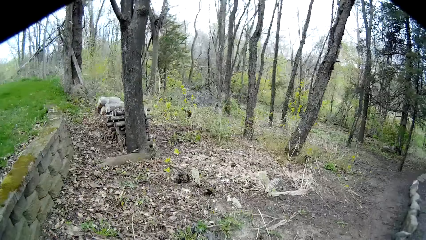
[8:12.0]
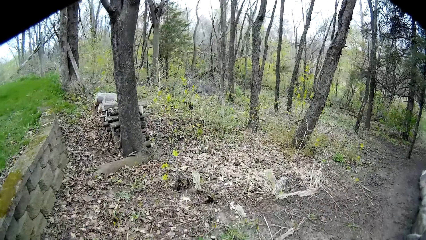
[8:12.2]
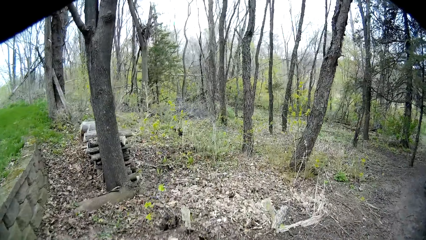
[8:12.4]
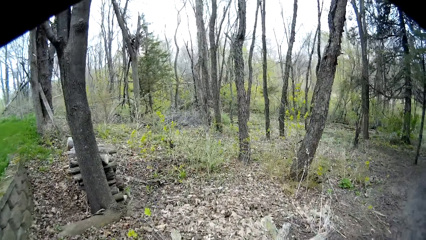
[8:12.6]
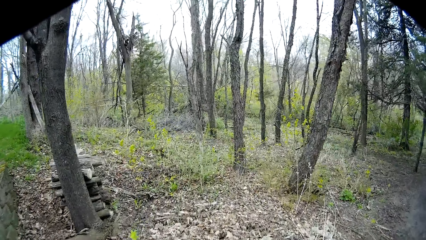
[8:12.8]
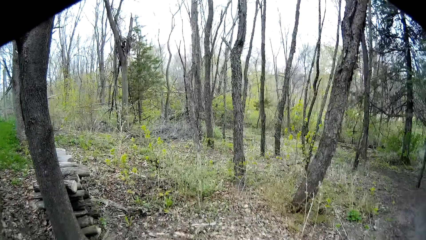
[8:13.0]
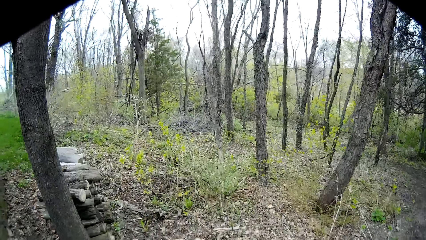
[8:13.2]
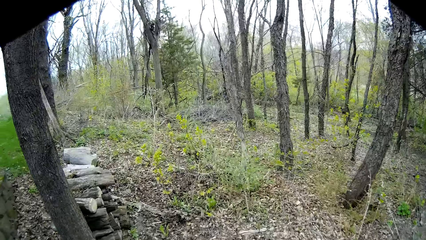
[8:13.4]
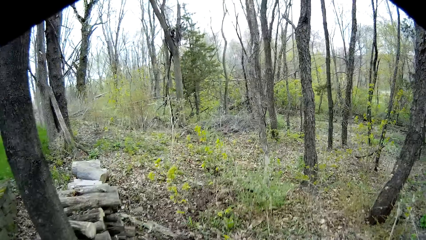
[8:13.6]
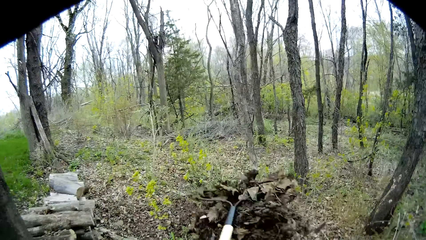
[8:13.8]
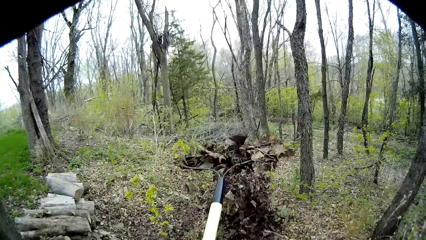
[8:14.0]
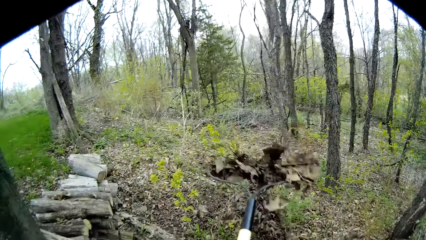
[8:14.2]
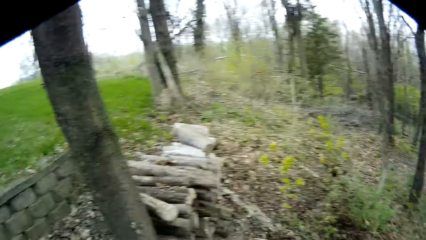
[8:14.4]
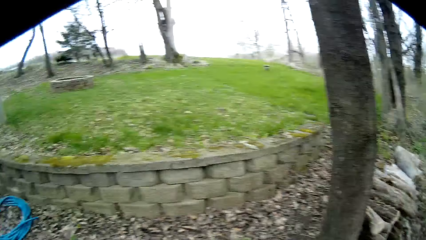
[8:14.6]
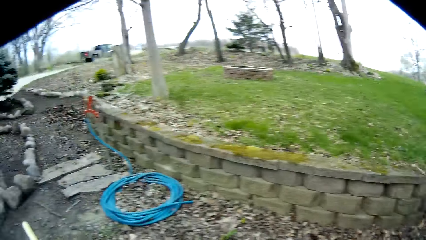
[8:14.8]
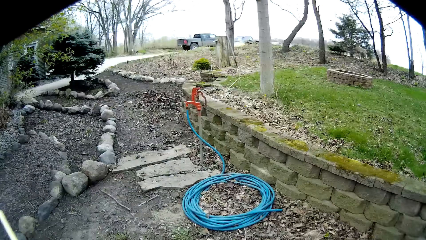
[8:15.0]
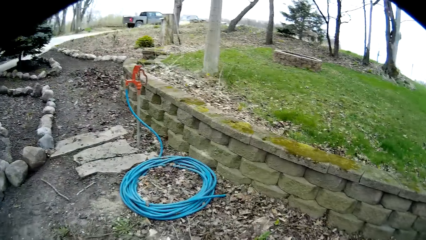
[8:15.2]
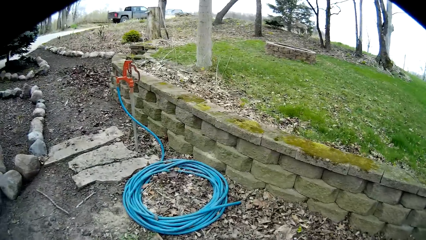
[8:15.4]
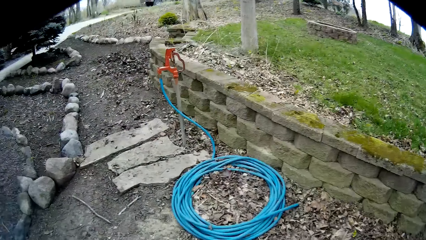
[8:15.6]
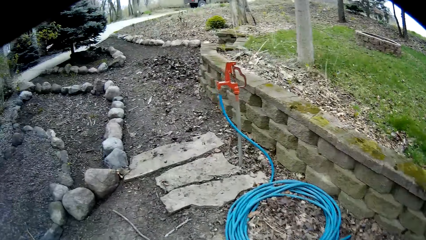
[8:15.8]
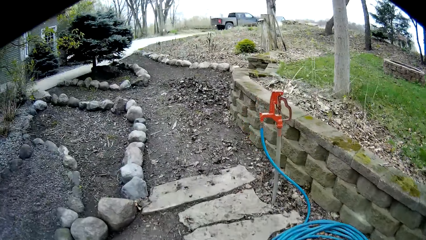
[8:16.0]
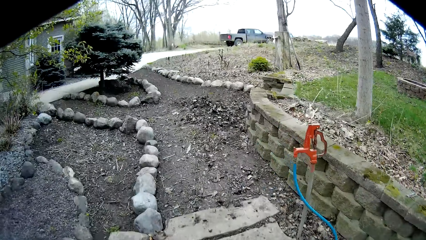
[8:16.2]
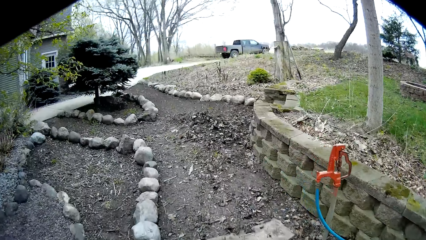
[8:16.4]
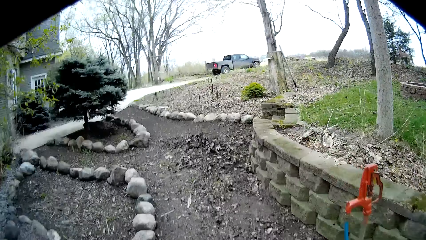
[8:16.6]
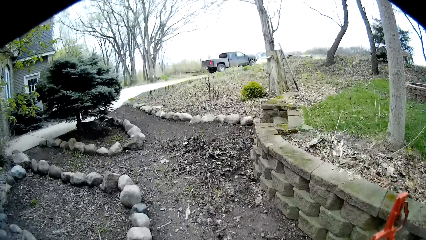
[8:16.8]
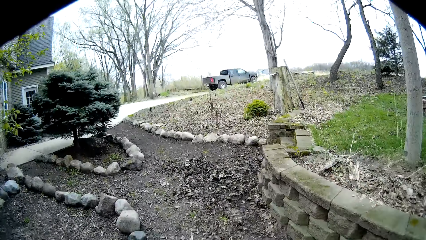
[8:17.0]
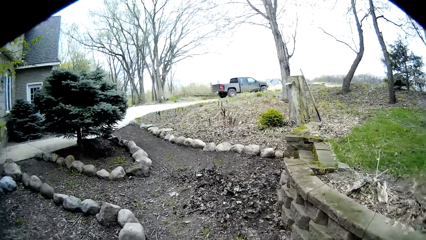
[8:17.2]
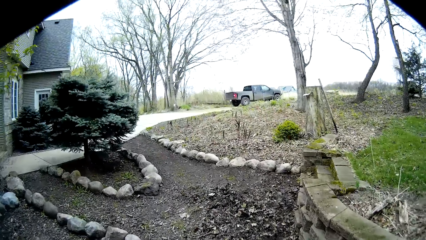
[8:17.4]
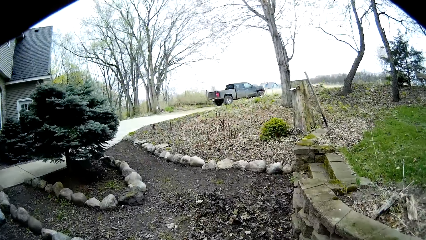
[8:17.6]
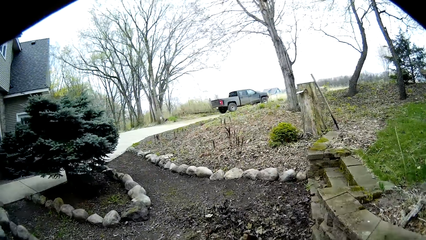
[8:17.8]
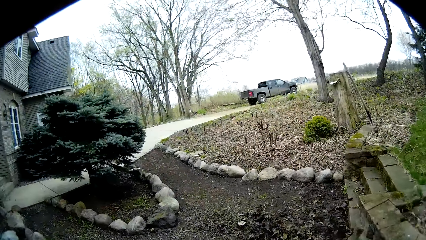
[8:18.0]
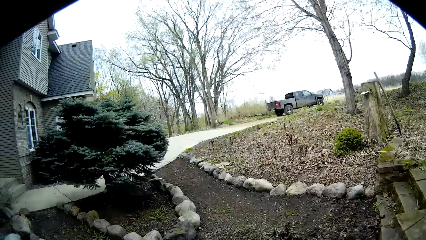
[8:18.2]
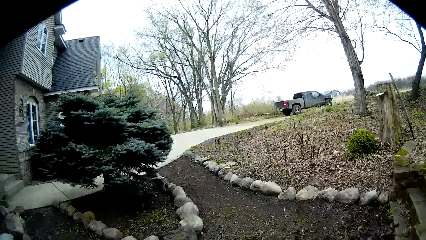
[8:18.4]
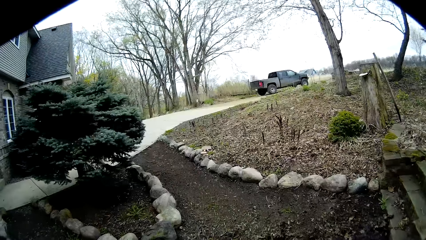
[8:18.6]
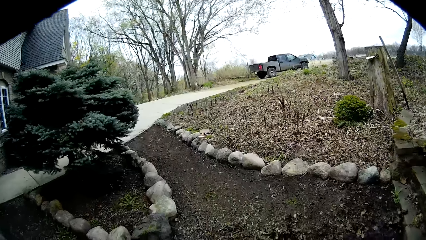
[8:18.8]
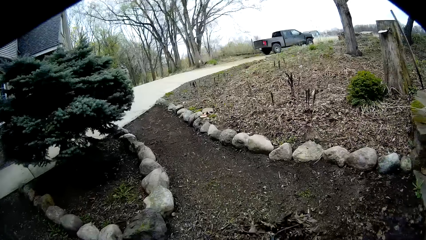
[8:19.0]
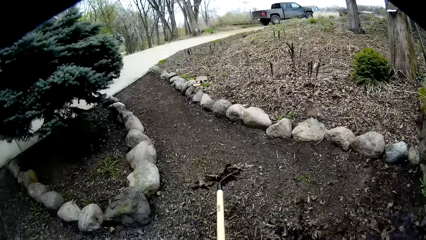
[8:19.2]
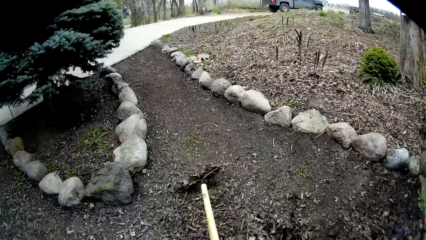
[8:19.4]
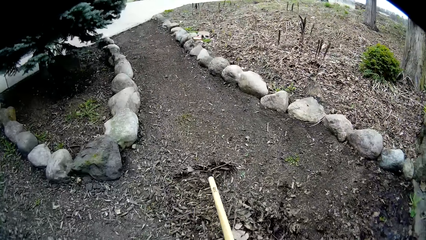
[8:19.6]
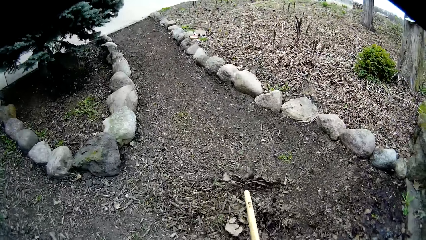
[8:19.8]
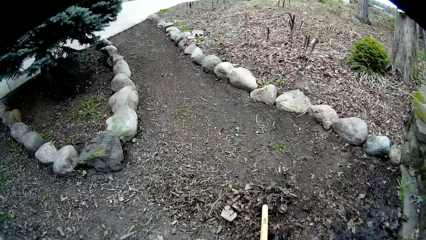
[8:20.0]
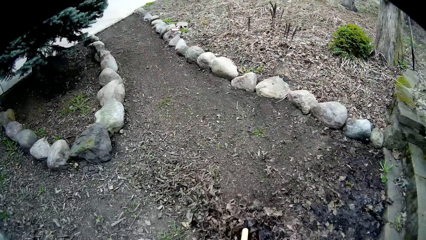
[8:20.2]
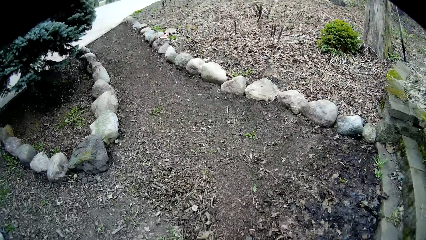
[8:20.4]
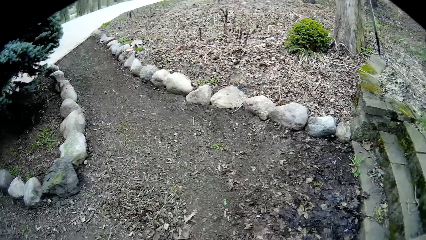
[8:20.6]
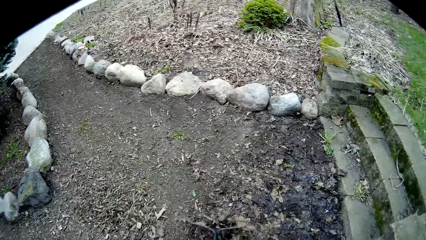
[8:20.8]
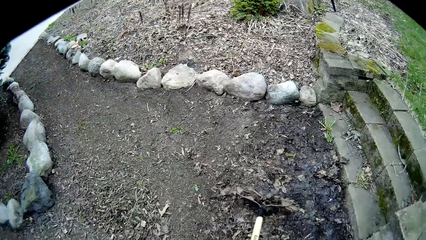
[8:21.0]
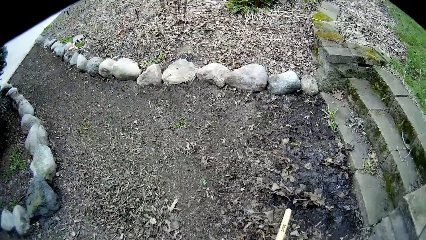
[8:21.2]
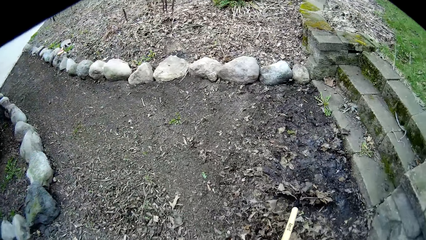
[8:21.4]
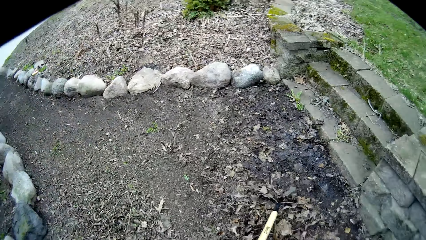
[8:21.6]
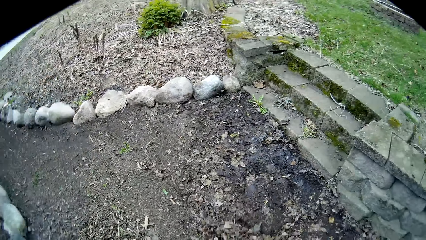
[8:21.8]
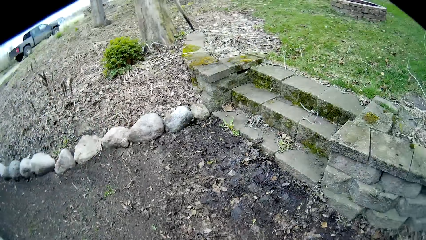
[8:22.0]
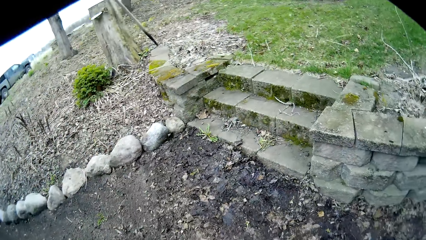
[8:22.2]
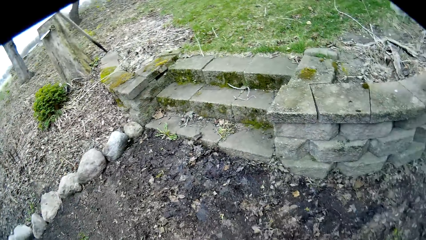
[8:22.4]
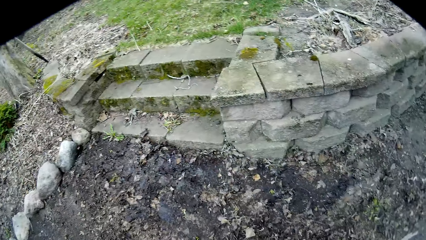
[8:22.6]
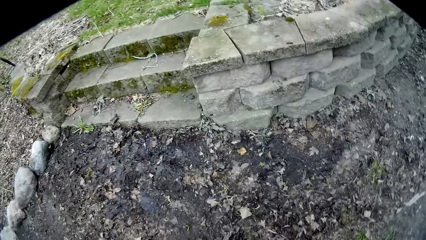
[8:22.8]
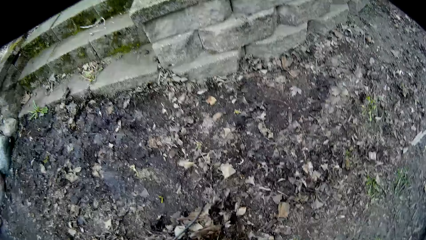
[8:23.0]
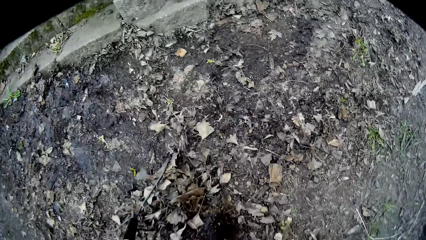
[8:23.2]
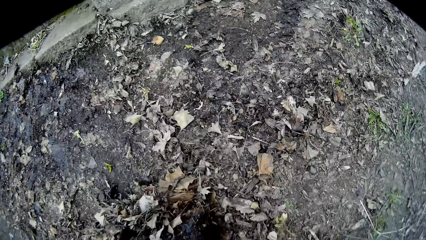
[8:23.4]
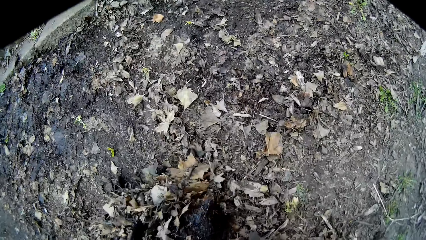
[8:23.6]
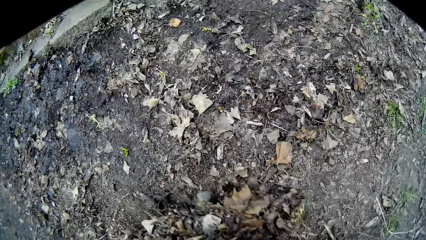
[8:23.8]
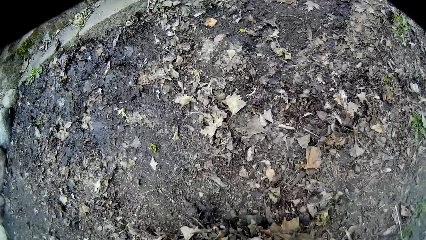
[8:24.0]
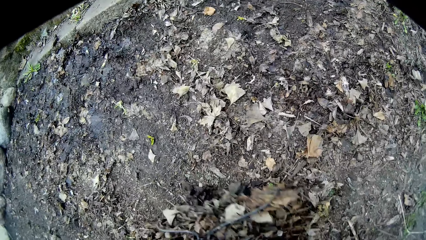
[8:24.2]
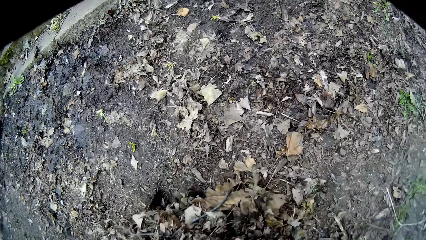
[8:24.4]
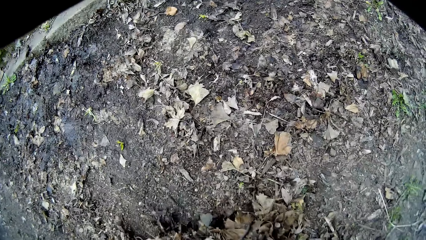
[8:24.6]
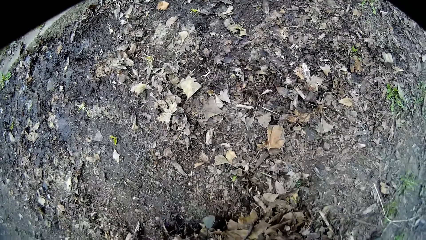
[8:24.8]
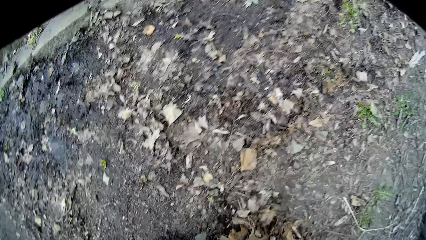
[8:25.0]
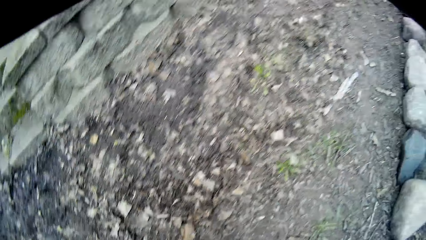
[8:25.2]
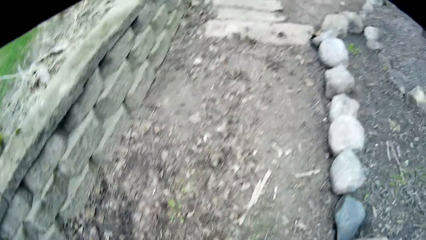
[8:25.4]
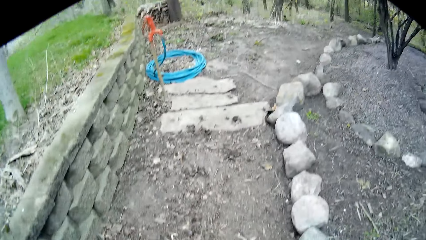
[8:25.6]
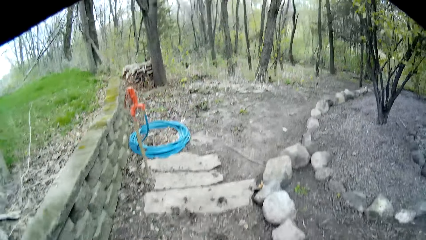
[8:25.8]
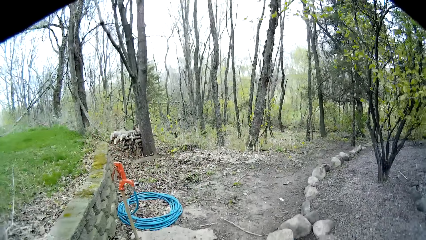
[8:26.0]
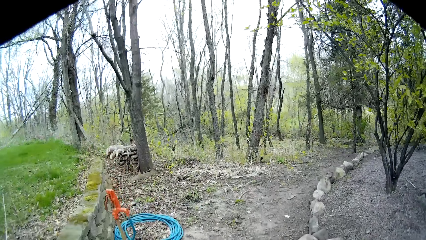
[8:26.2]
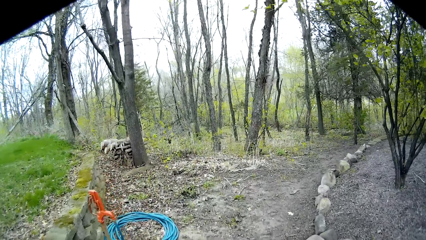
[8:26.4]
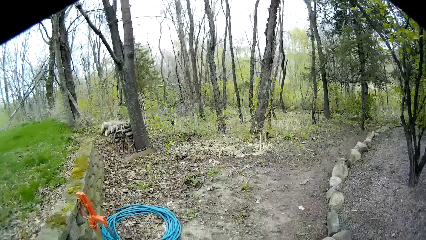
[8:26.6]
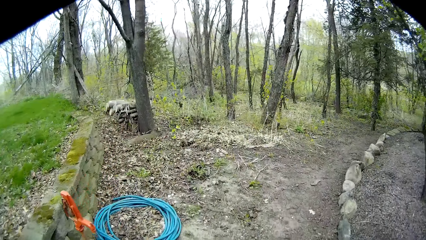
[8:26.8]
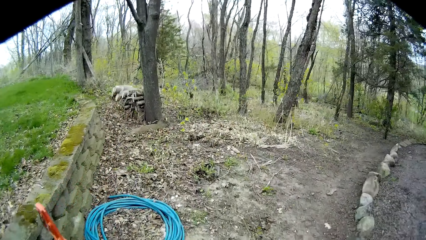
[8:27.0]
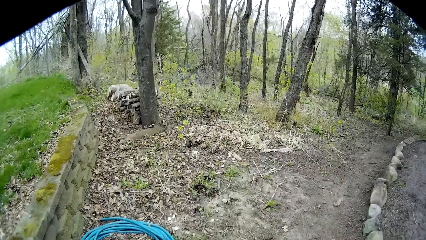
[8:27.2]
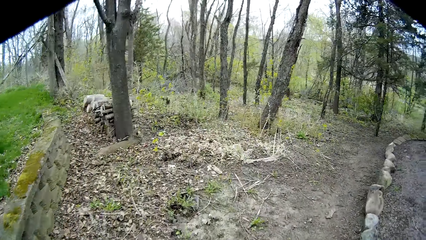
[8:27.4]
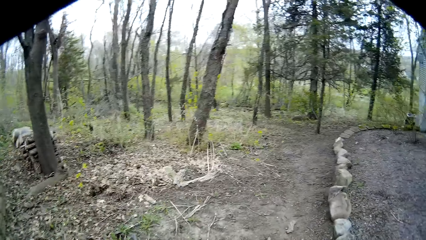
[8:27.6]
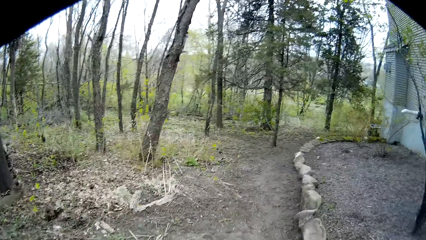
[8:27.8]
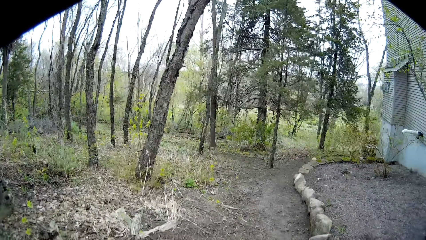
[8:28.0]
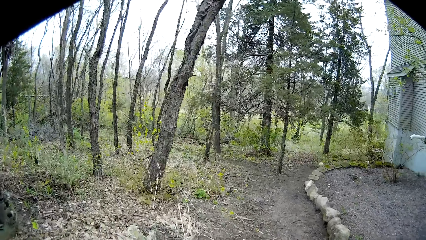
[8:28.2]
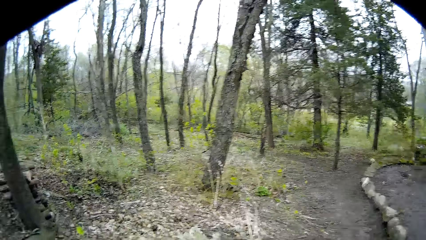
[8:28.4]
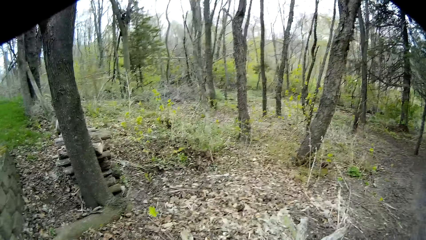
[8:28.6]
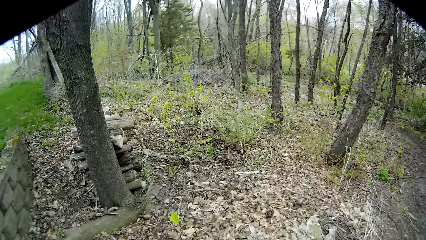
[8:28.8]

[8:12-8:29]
The camera wearer throws the dry leaves on the rake and his right hand away to the ground. He sweeps the ground with the rake in his right hand. He packs dry leaves from the ground with the rake in his left hand and his right hand.
